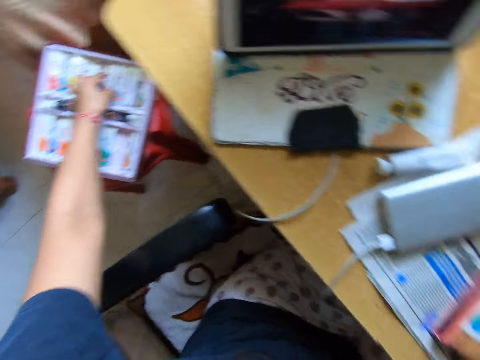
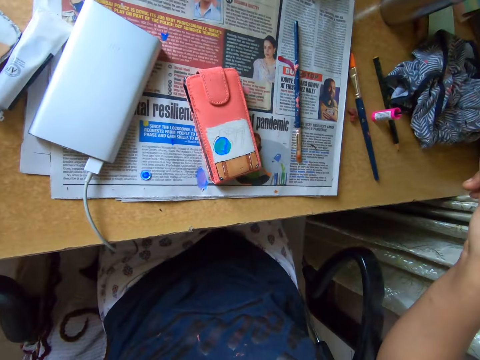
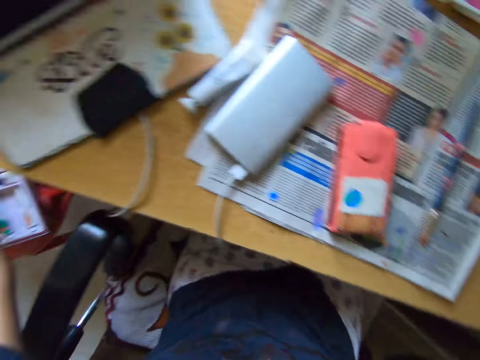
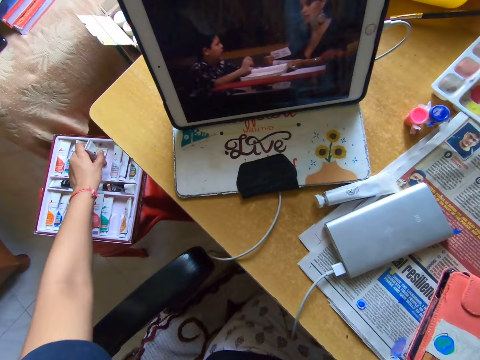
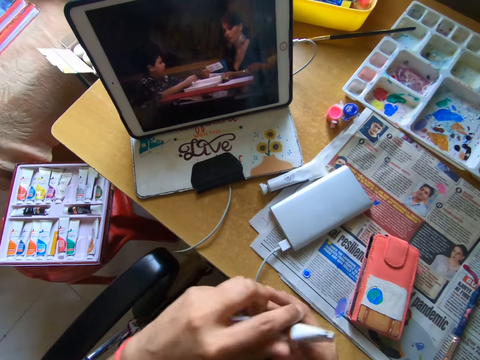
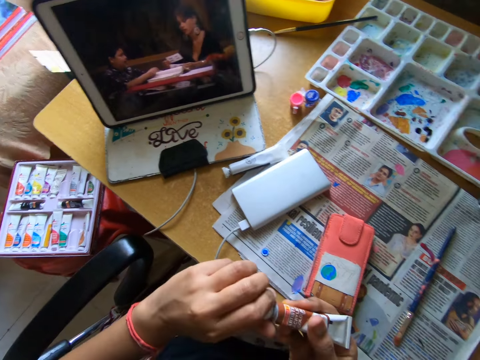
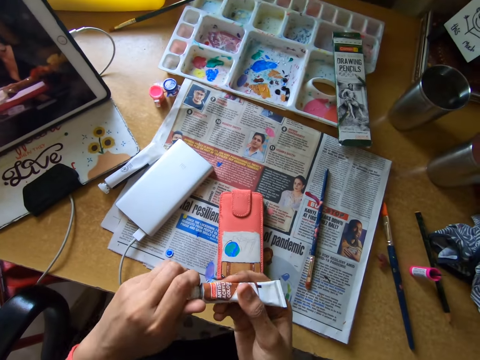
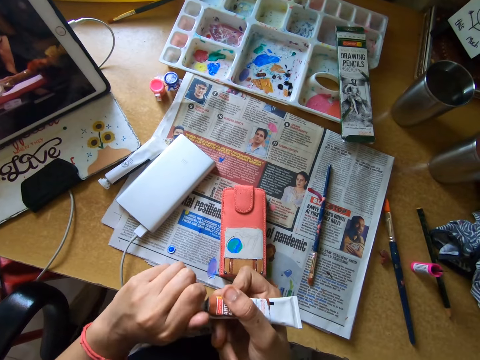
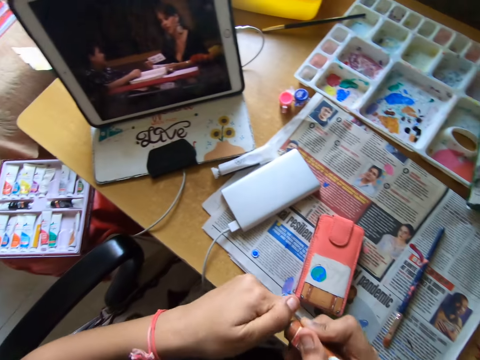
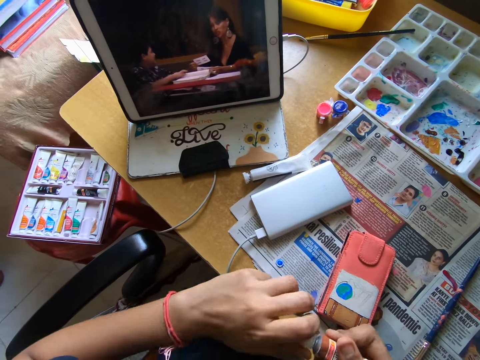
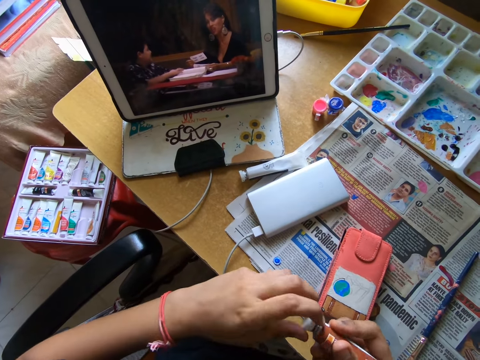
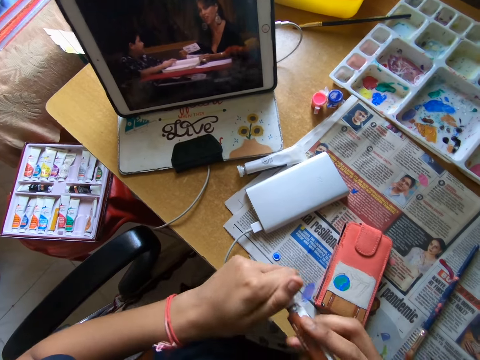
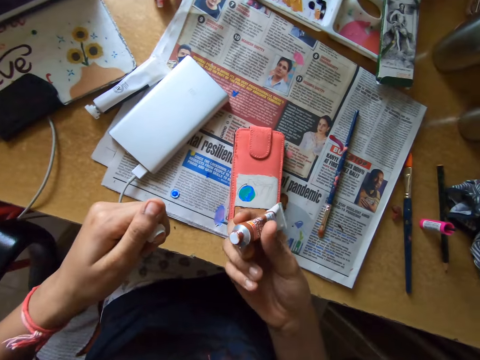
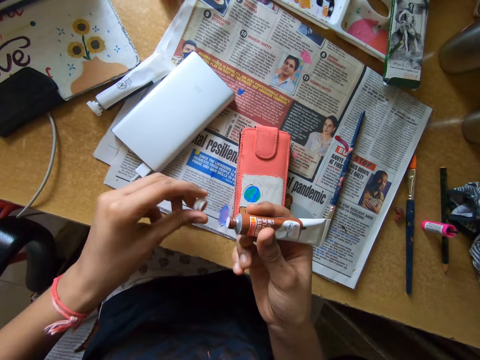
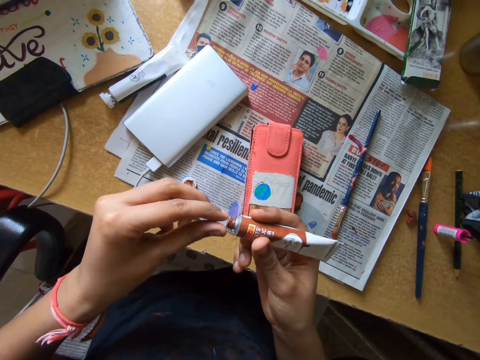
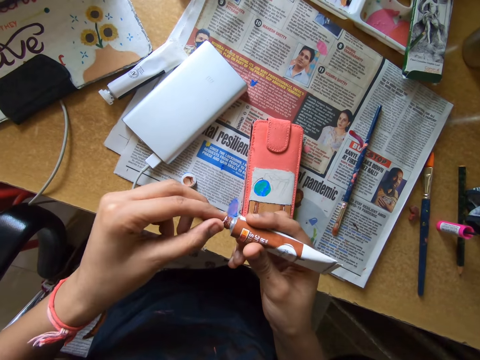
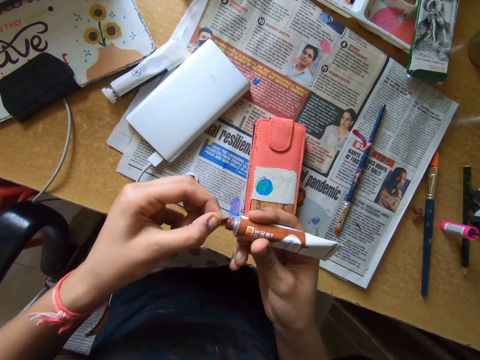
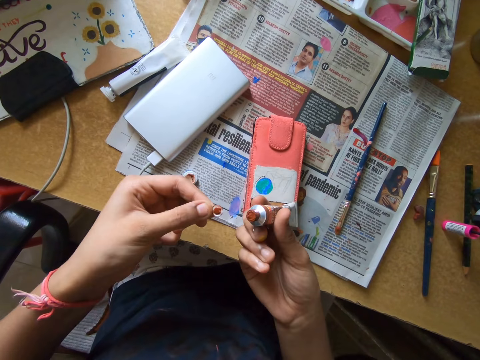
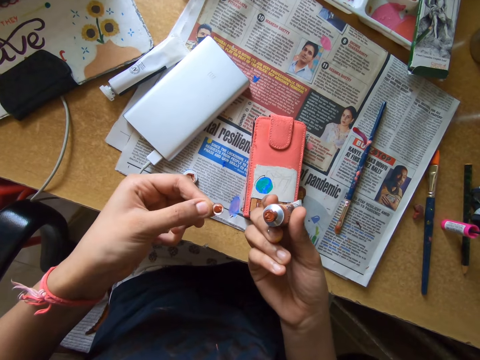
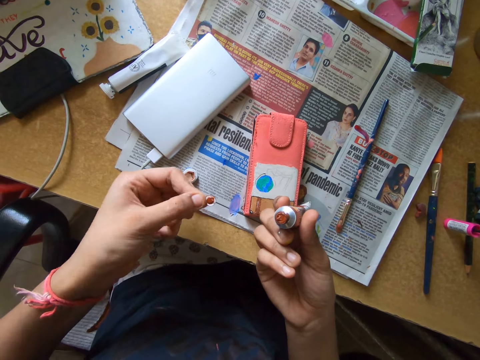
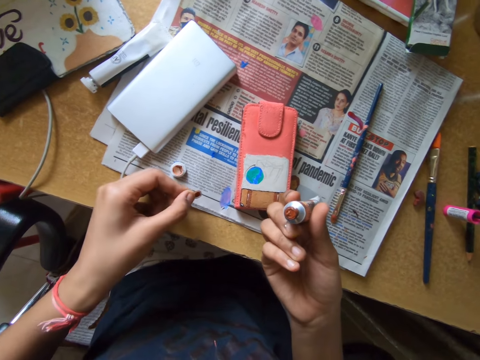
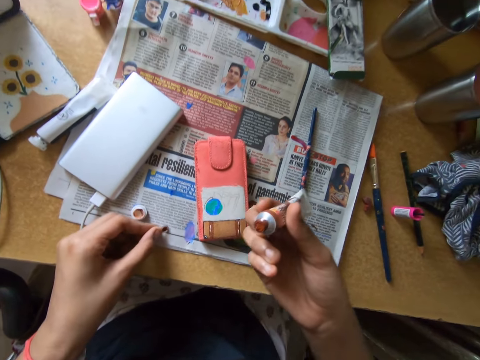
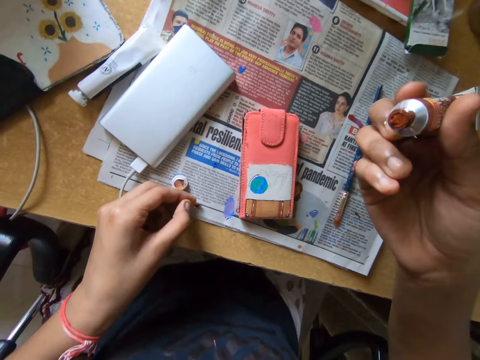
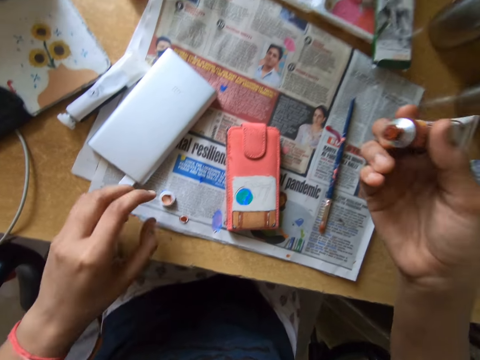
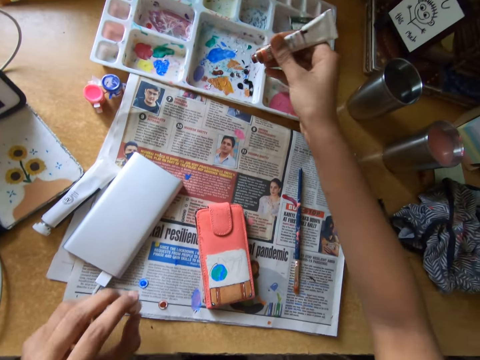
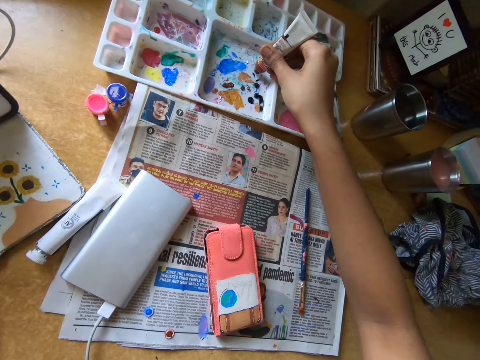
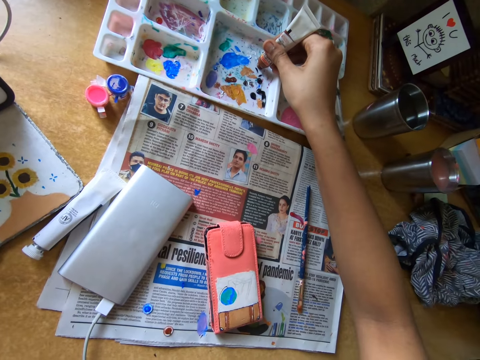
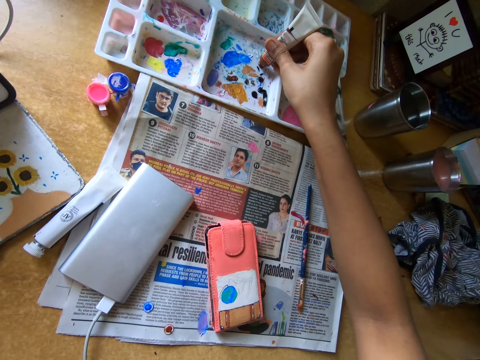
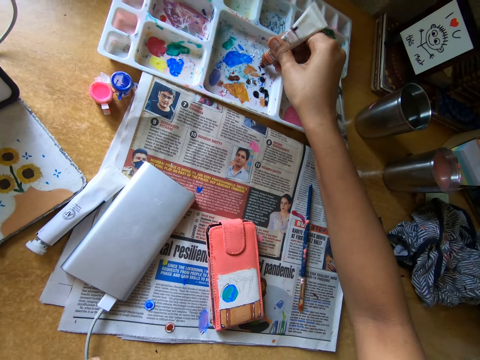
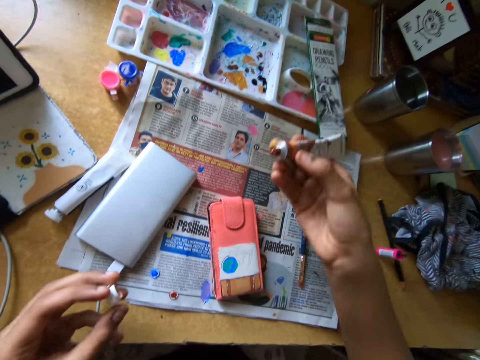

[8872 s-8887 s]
The camera wearer looks around a room. He picks up the paint tube from the paint pack with his left hand. He opens the paint tube with both hands. He drops the lid on the table with his left hand. He removes the cover from the paint tube with his left hand. He drops the cover on the table with his left hand. He picks up the lid from the table with his left hand. He puts paint in the paint palette with the paint tube in his right hand.

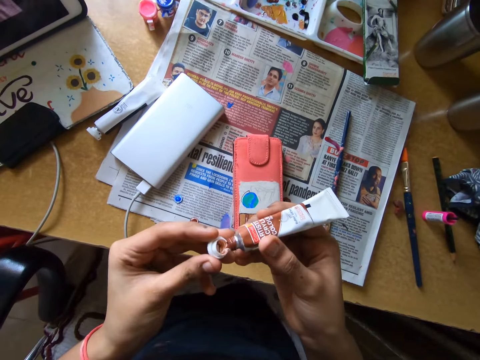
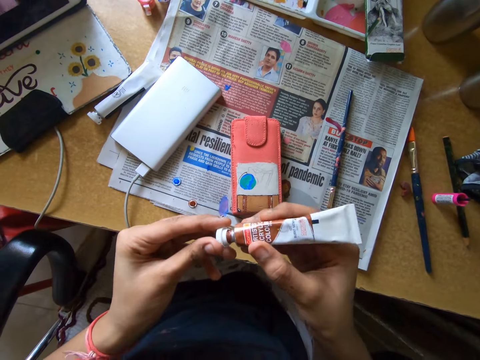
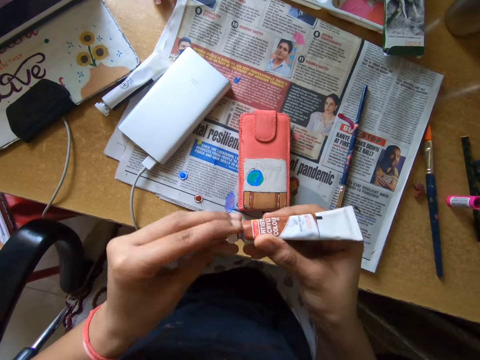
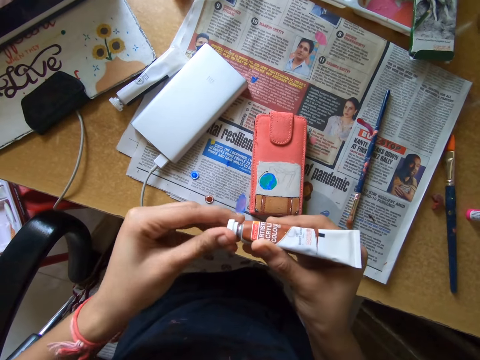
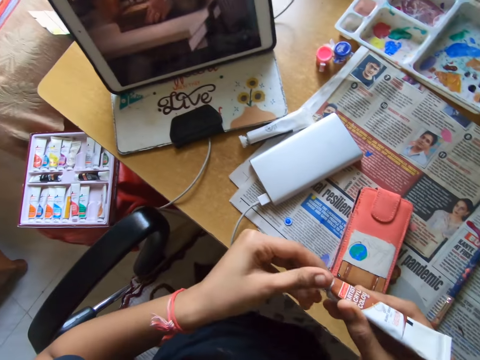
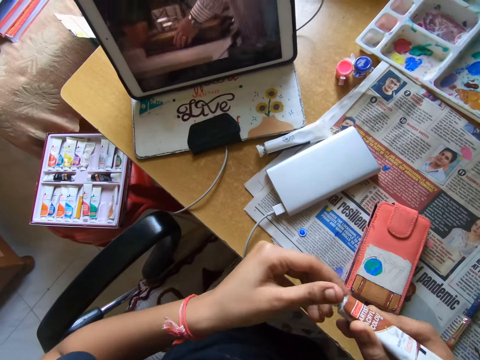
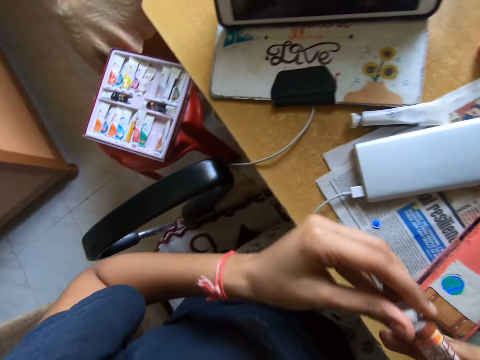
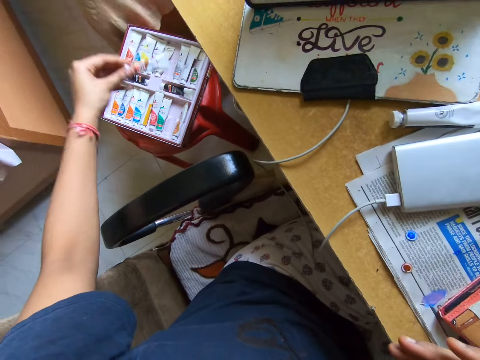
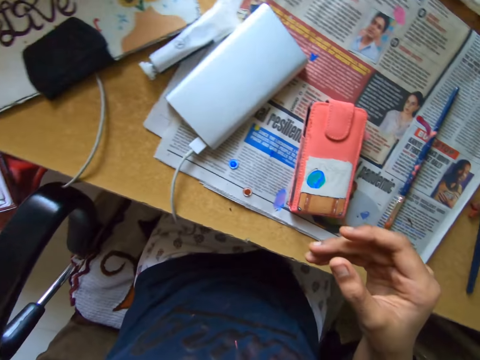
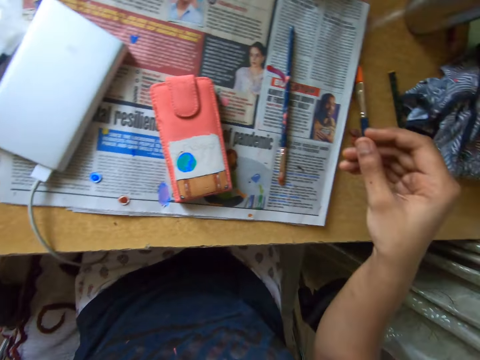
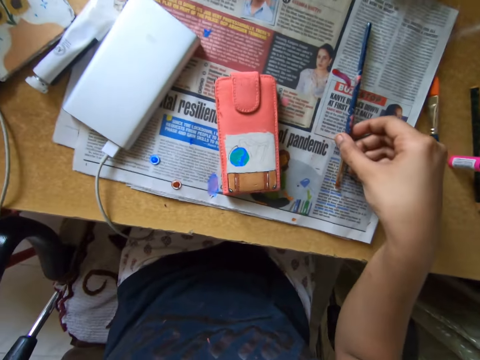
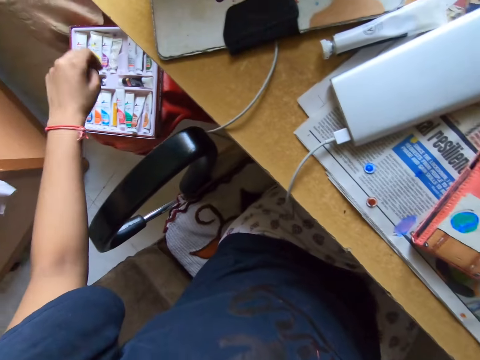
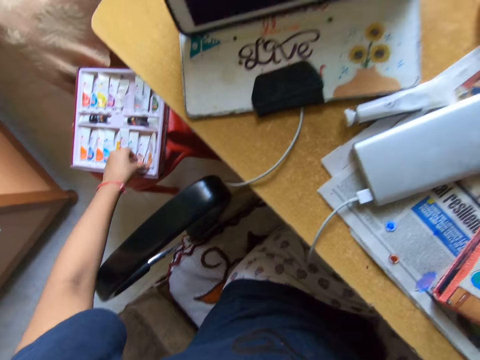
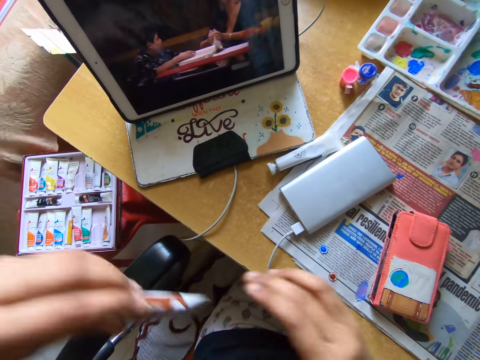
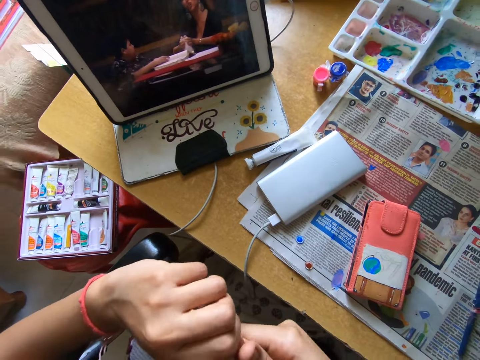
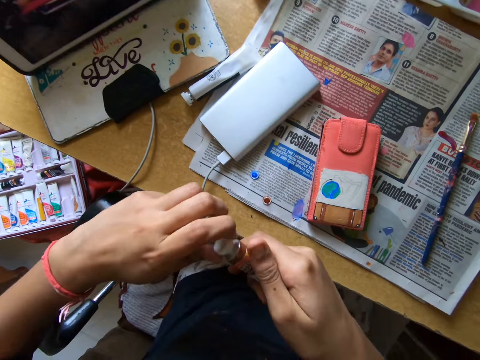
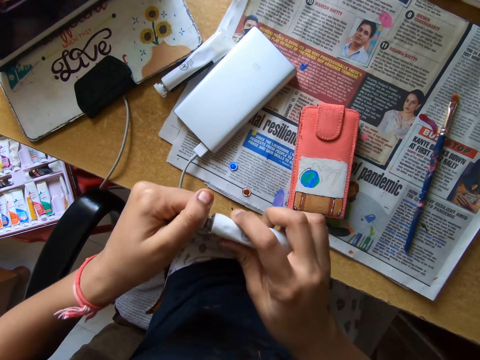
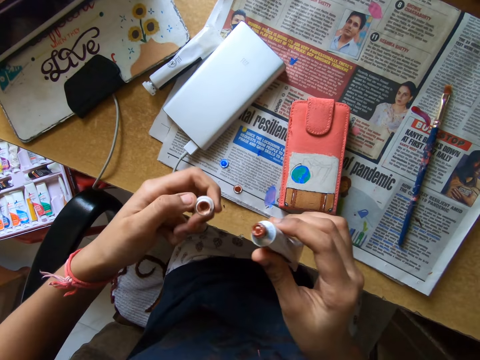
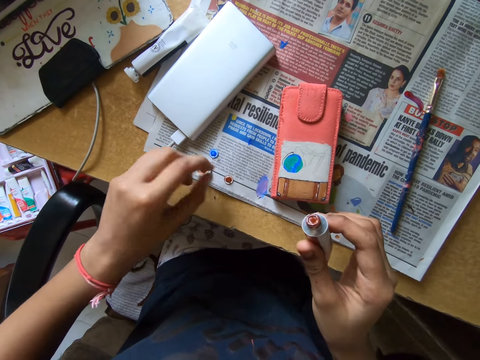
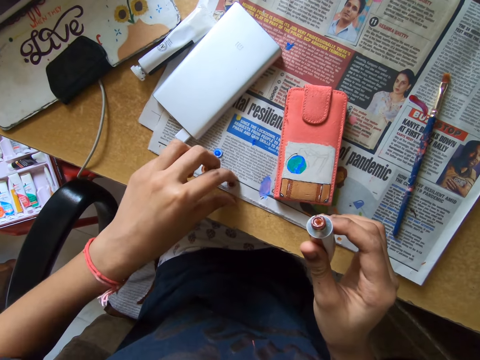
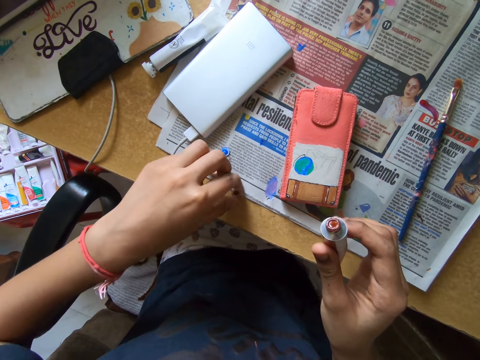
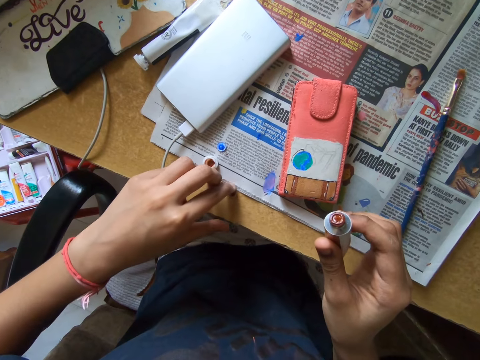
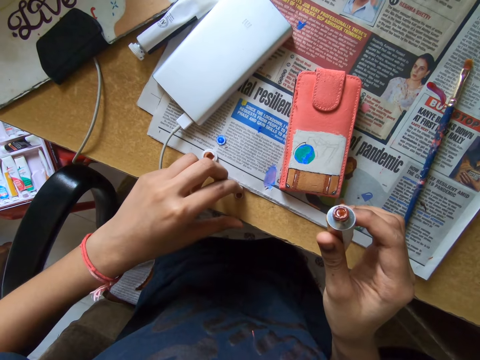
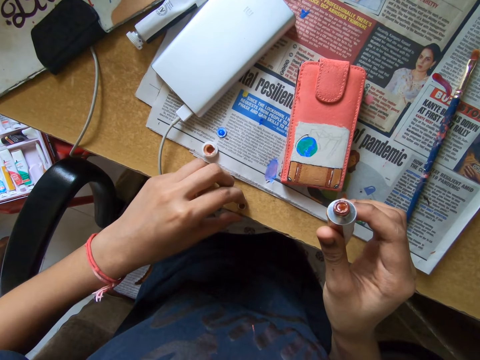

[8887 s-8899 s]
The camera wearer closes the paint tube with the lid in his left hand. He looks around a room. He drops the paint tube in the paint pack with his left hand. He looks around a room. He picks up the paintbrush from the table with his right hand. He picks up the paint tube from the paint pack with his left hand. He opens the paint tube with both hands. He drops the lid on the table with his left hand. He picks up the cover from the table with his left hand.
